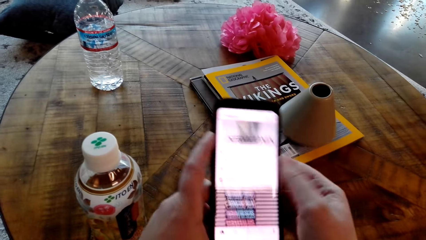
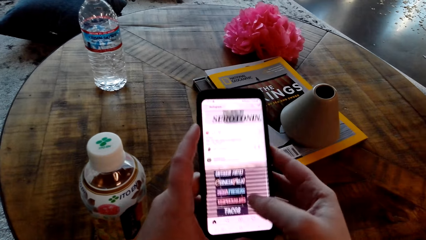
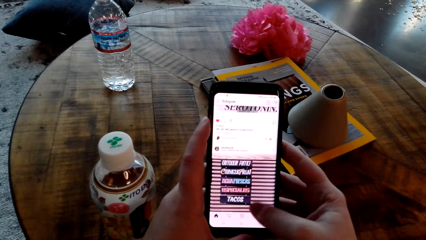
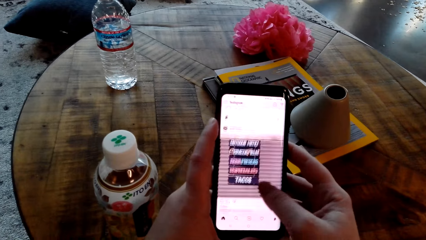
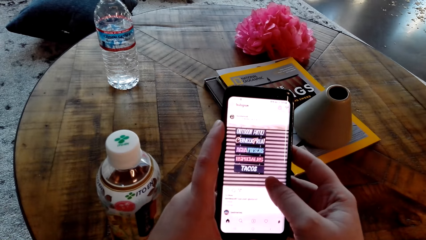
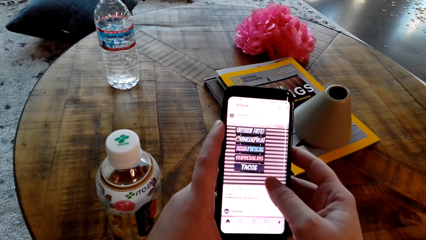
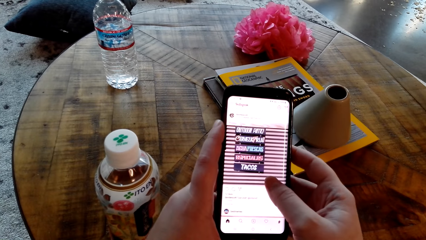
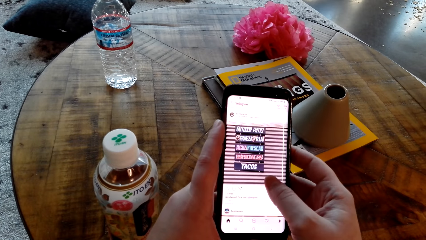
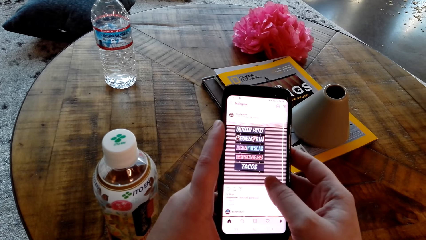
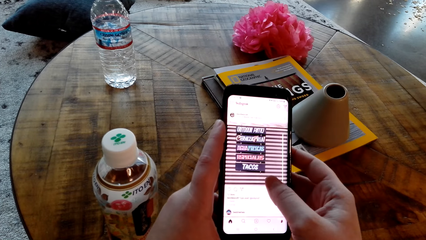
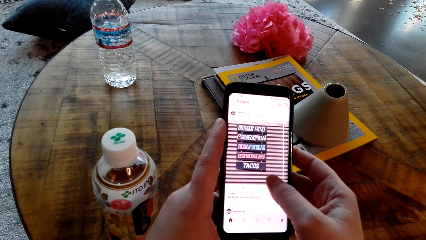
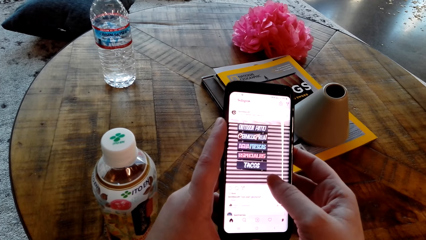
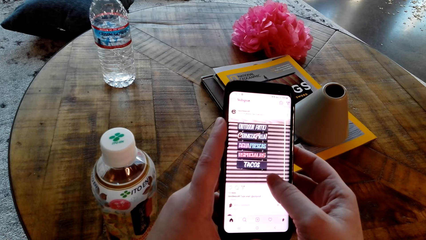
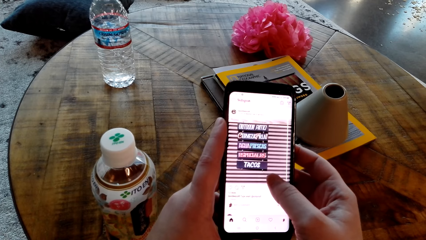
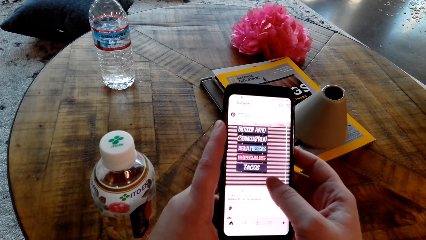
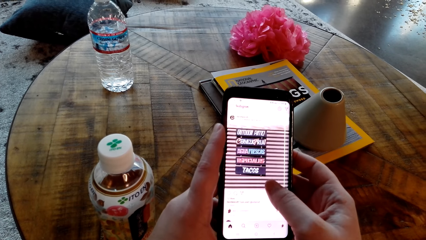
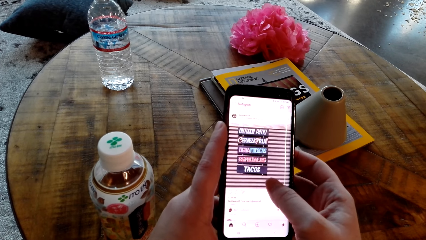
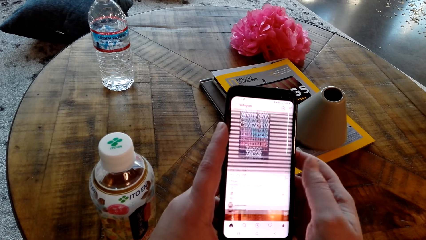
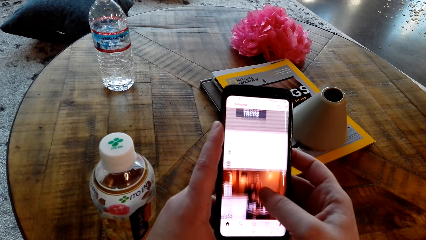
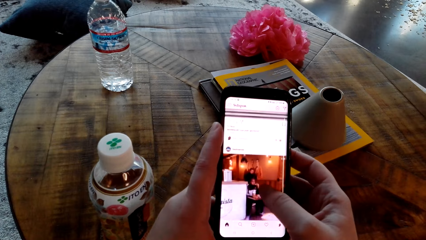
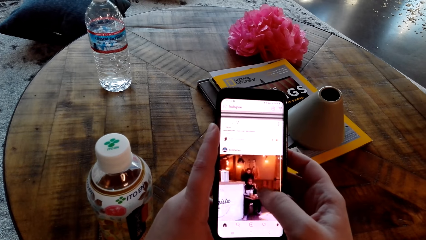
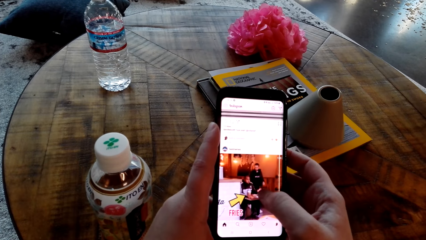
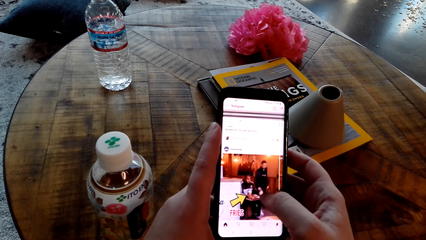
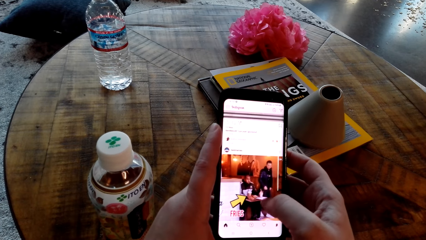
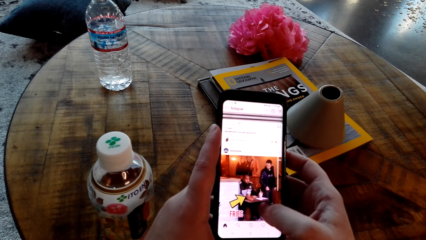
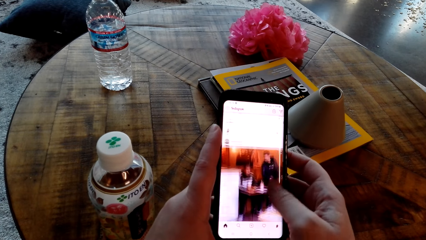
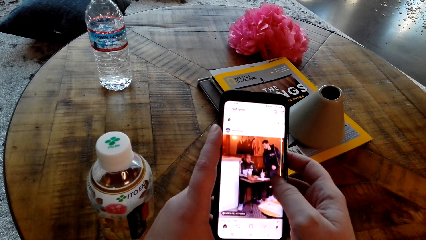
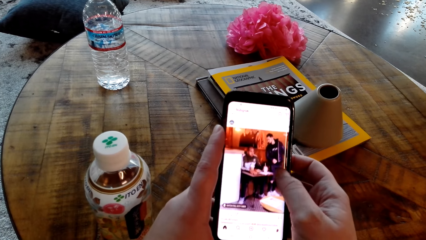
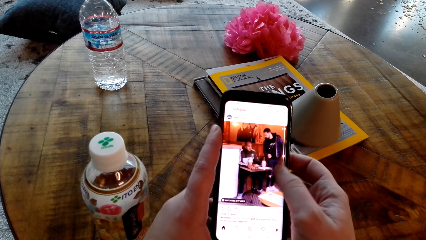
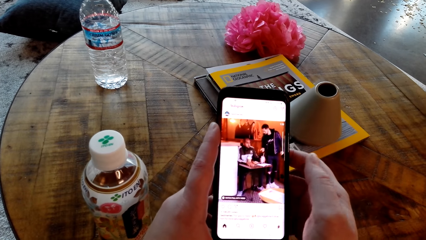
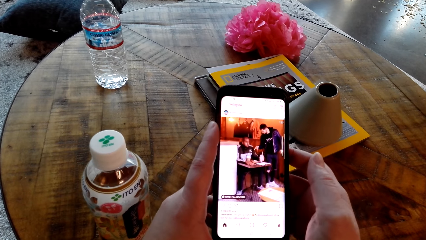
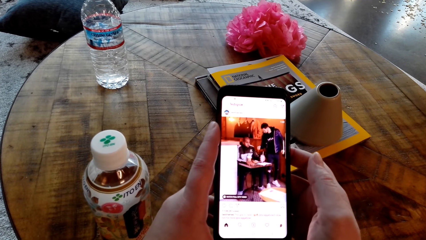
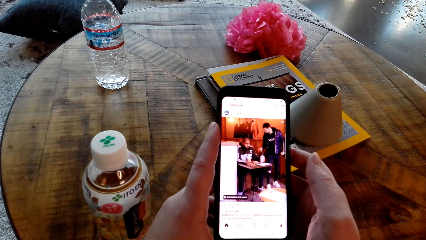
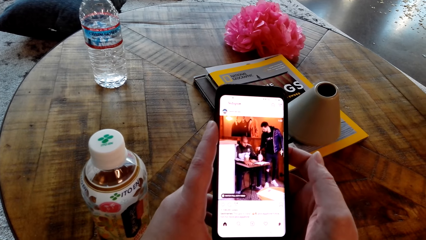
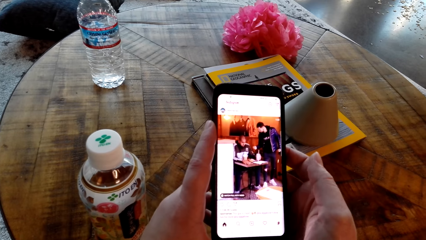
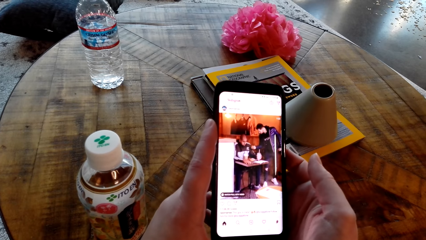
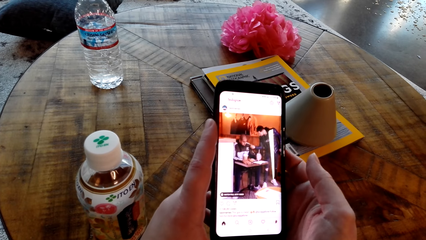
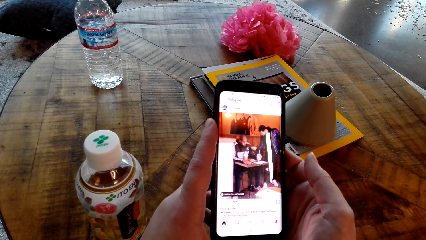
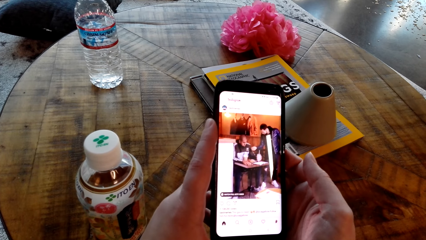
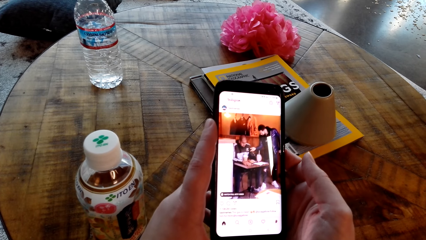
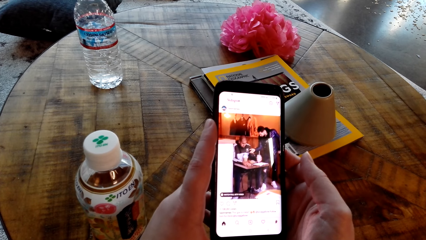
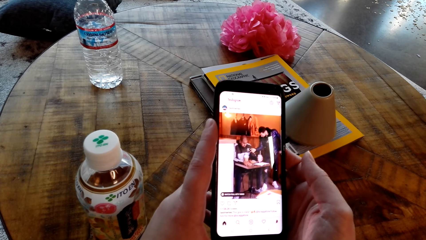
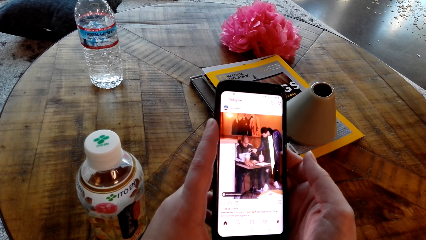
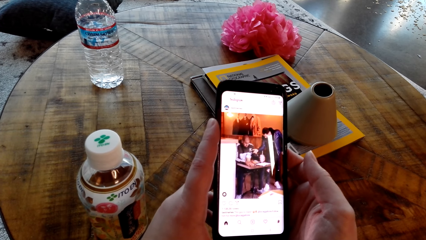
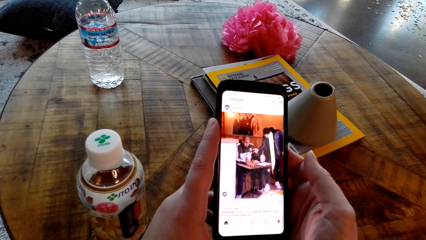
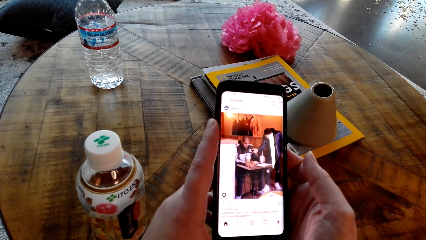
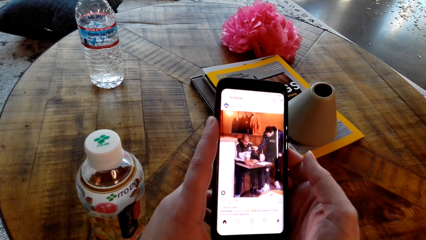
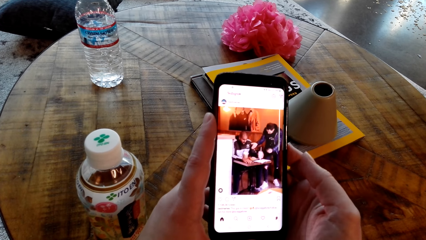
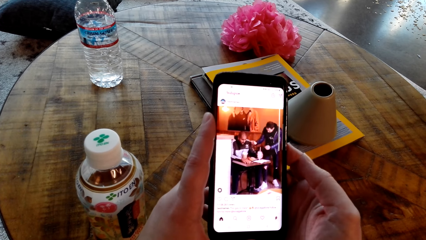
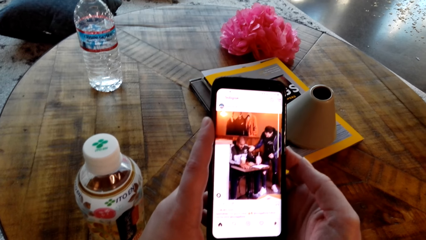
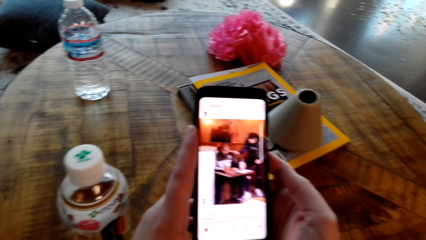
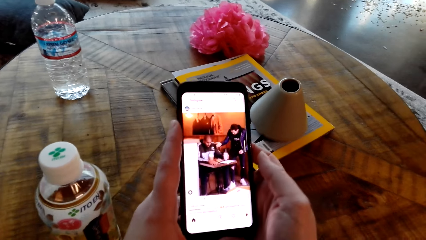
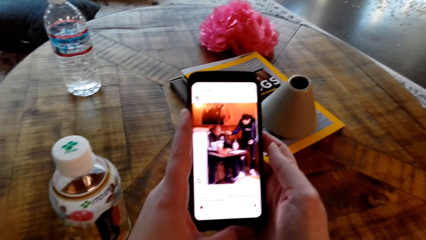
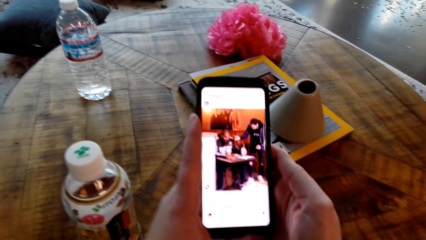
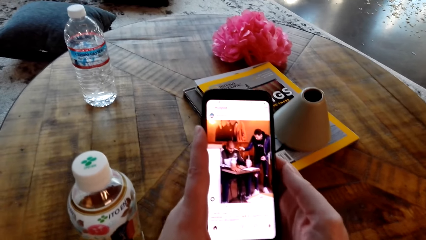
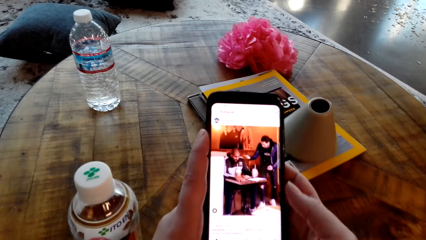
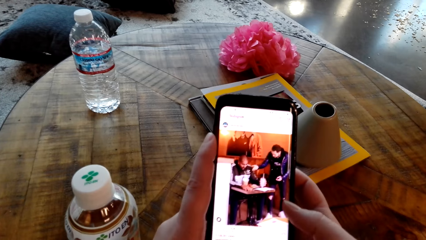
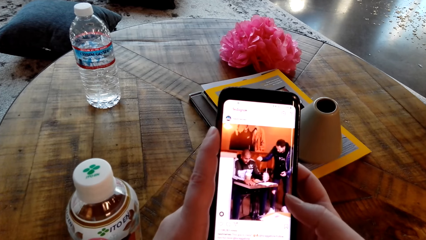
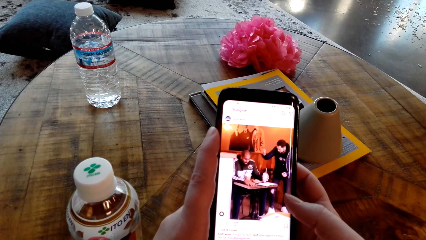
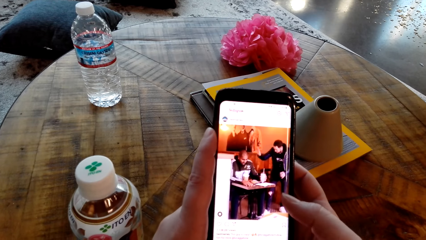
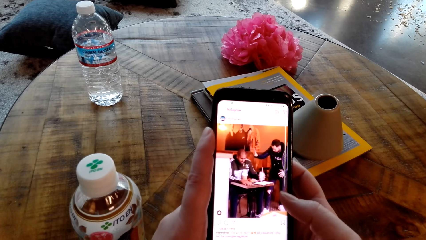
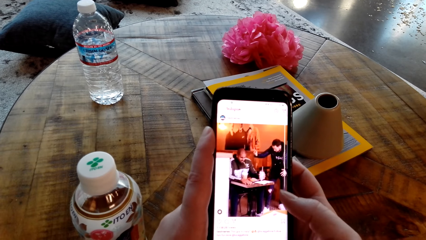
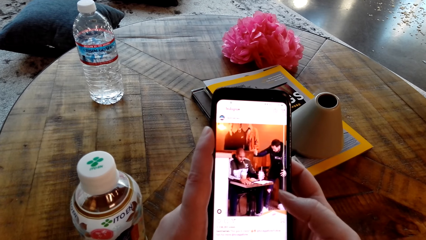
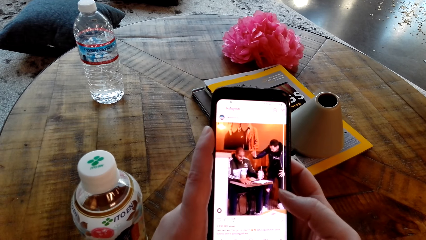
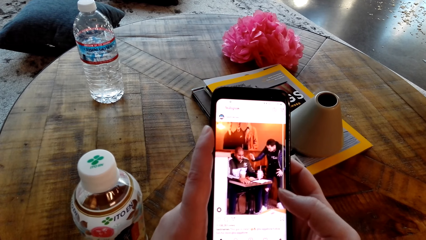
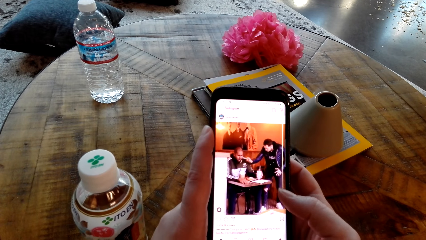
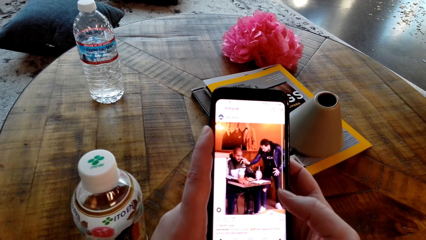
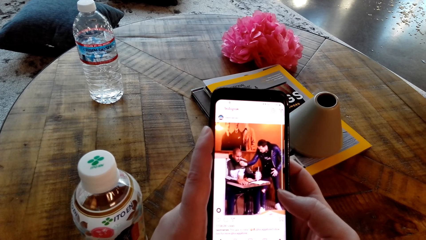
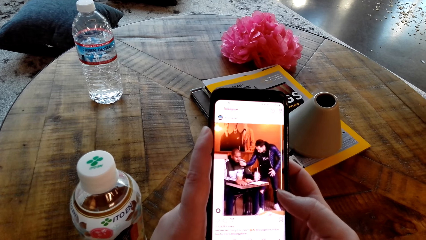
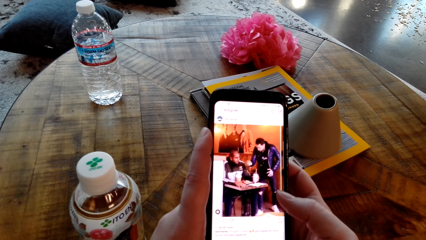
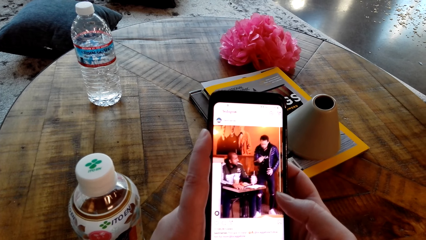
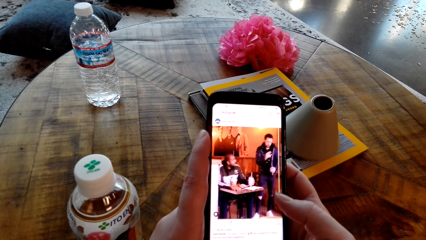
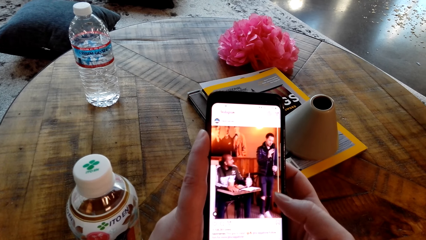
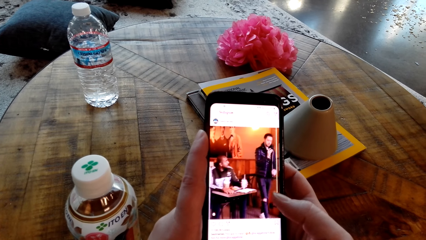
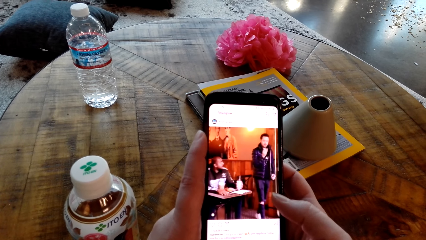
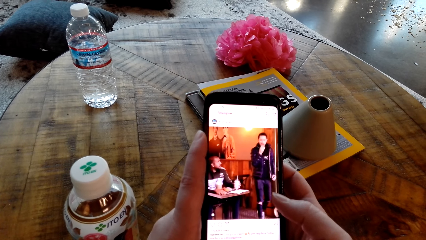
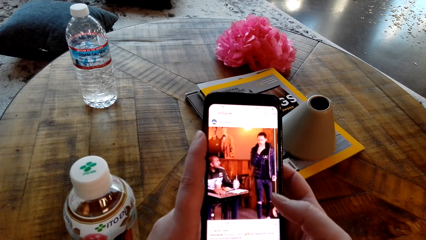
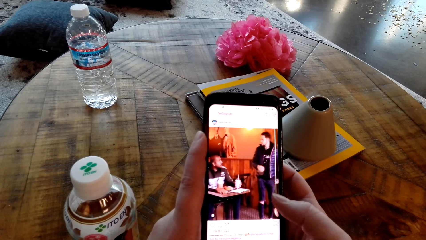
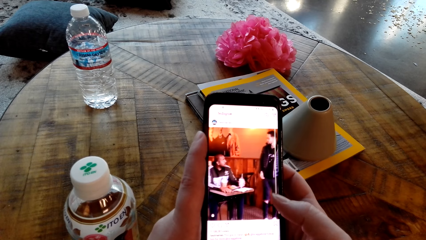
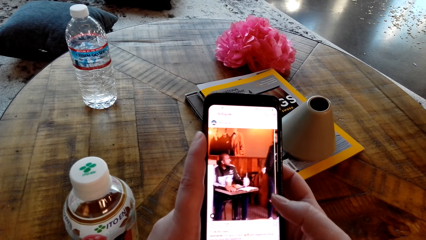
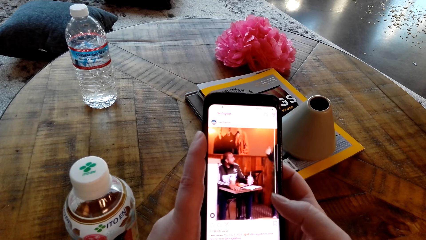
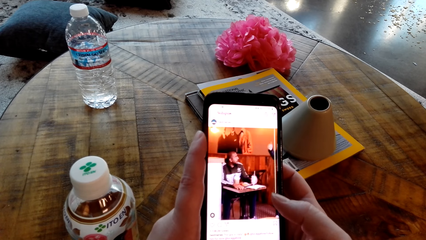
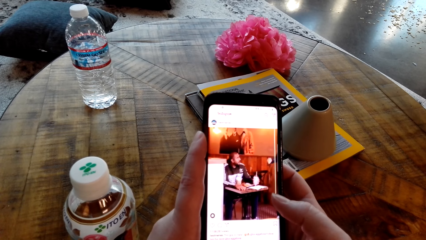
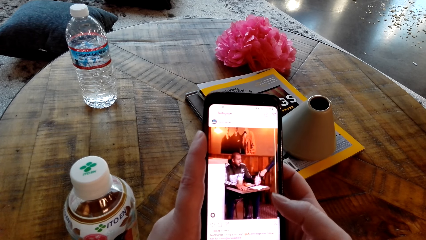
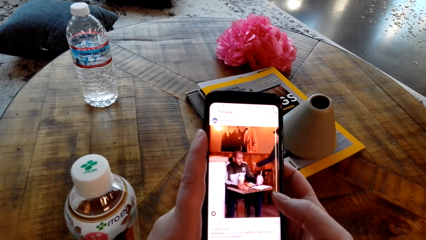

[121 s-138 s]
The camera wearer coughs.
